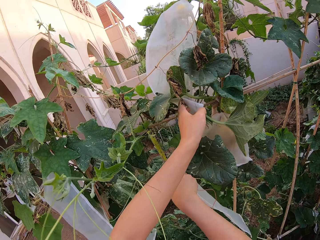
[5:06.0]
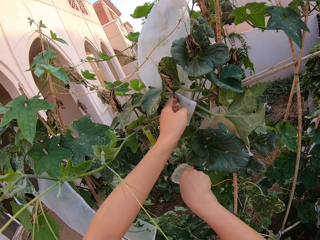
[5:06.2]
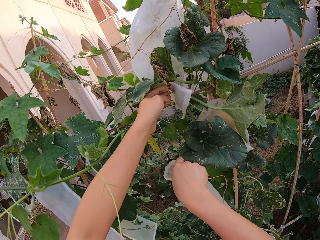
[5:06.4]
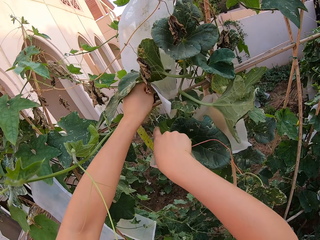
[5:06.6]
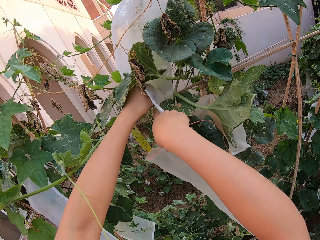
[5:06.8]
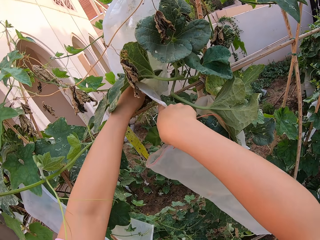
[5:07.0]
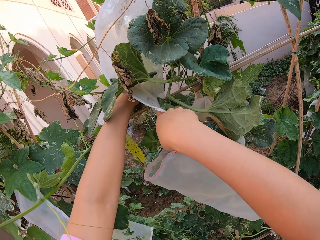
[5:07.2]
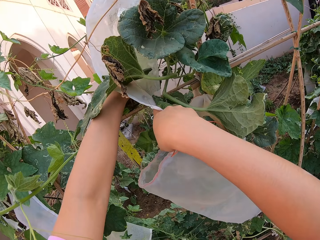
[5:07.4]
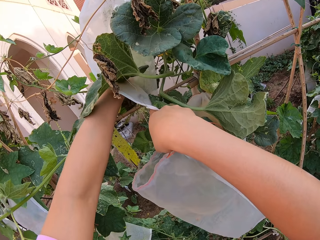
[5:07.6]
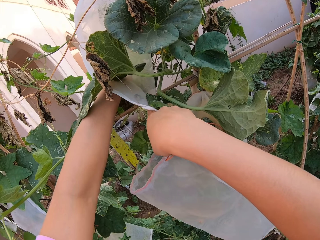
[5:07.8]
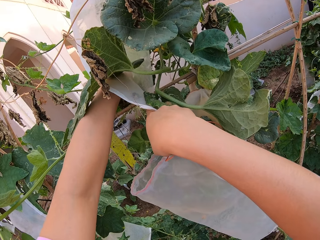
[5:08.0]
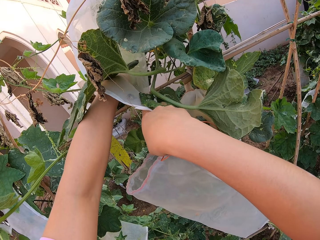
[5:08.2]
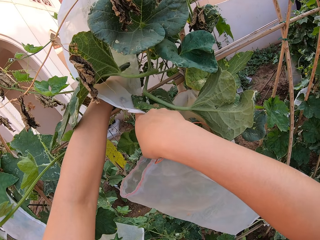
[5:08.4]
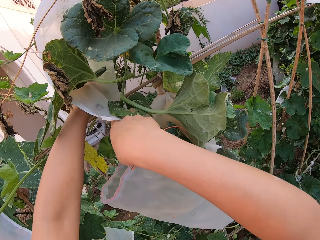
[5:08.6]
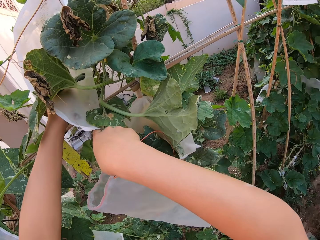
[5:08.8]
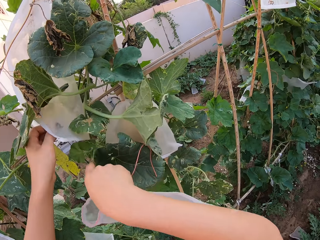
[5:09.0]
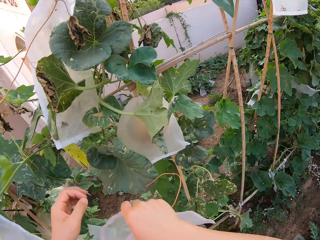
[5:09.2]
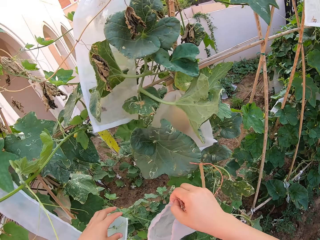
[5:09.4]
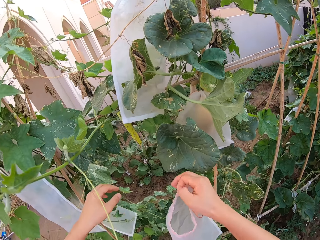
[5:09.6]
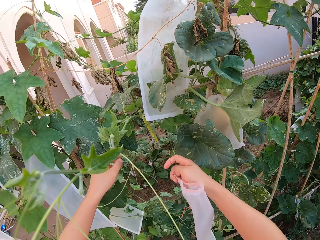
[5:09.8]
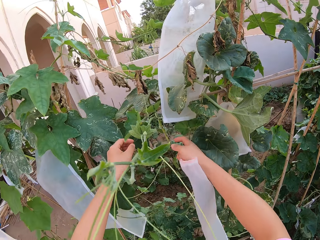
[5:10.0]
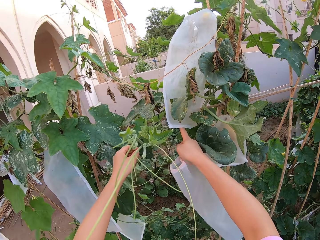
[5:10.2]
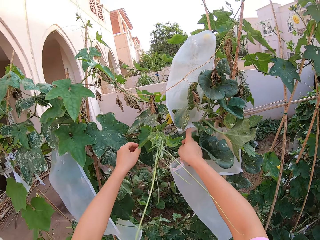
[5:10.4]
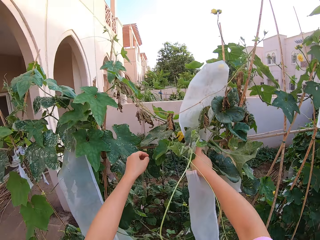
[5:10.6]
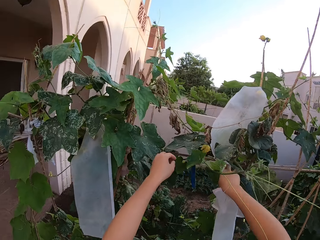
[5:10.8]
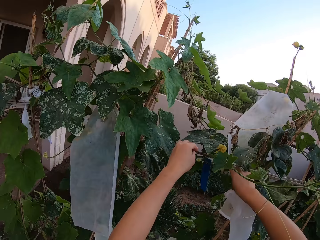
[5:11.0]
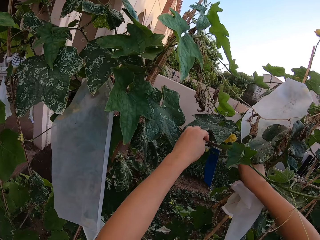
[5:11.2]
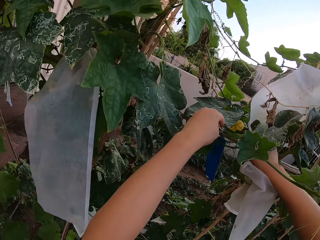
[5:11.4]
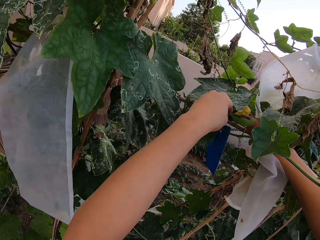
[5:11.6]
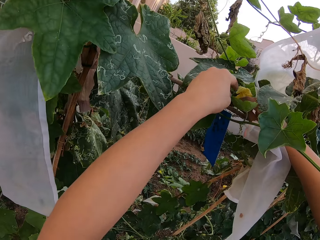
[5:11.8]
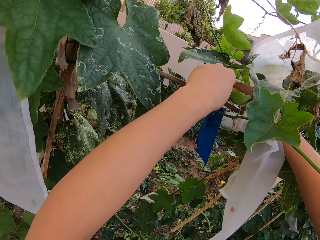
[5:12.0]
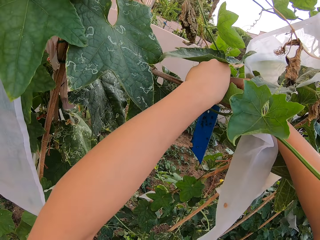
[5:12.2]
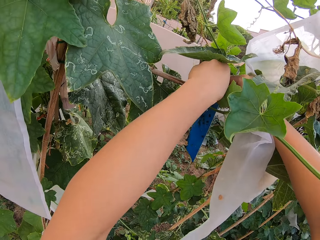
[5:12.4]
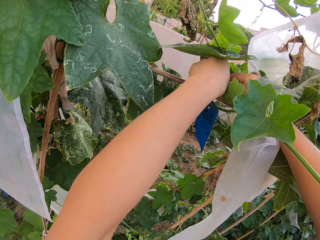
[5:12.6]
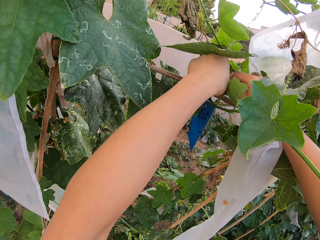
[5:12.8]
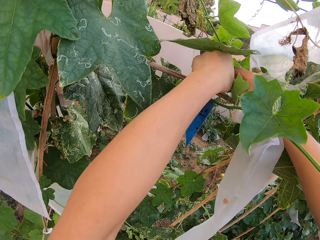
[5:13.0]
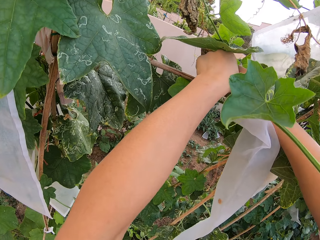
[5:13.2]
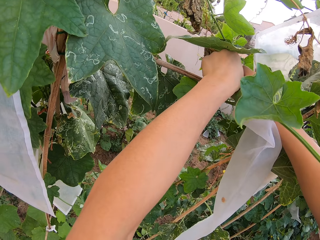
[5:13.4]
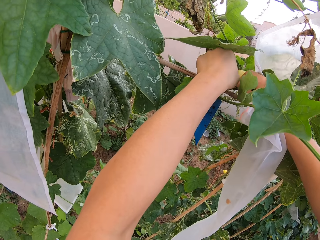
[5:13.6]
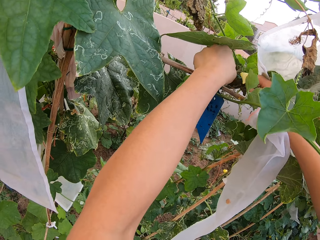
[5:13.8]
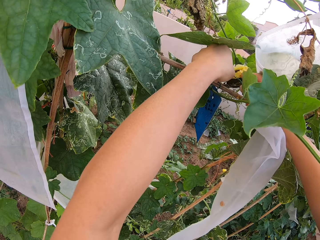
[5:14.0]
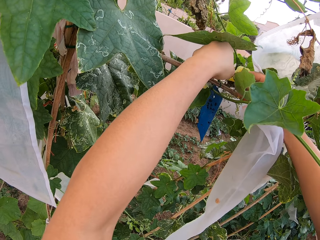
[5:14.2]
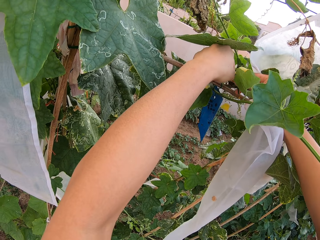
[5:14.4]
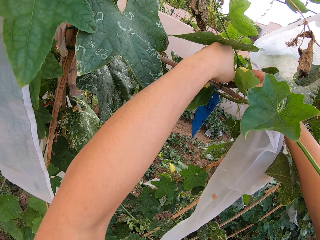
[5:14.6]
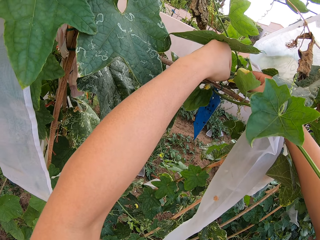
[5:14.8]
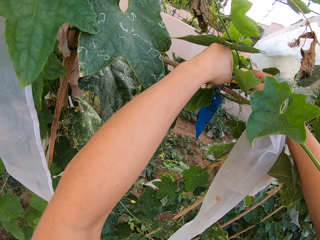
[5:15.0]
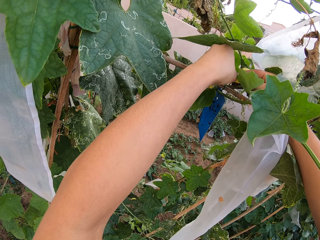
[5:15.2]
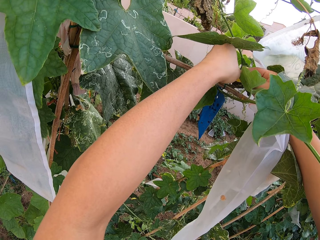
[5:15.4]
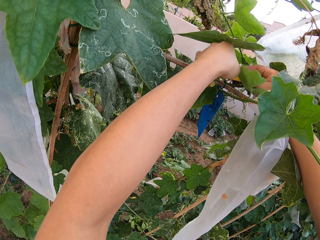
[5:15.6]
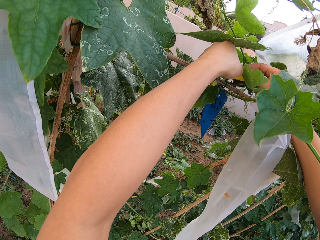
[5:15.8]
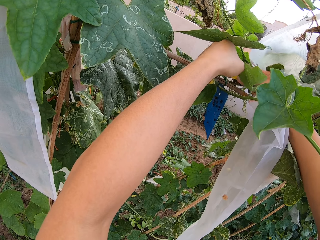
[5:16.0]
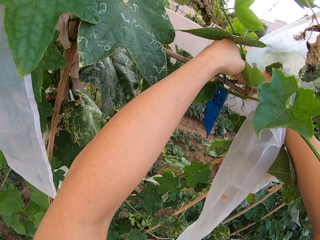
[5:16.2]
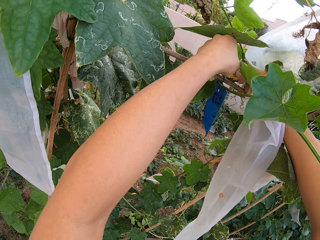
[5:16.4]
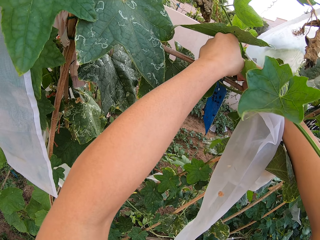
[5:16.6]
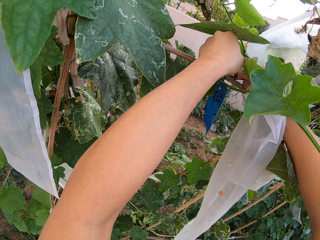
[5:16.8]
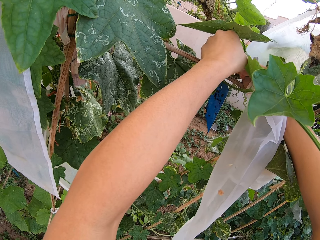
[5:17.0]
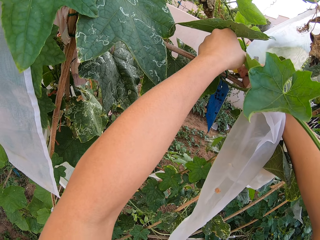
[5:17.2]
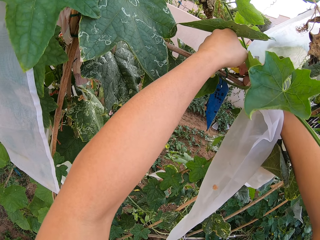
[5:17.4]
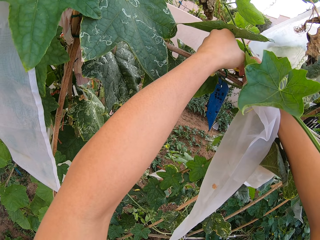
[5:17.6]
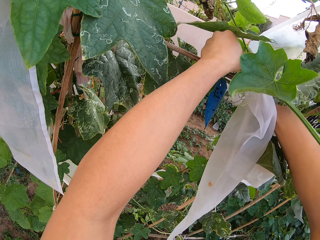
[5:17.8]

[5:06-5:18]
The camera wearer dresses the plastic bag. They seize a blue card on a trellising pumpkin fence stick.

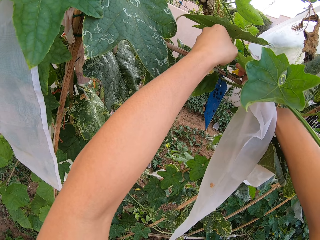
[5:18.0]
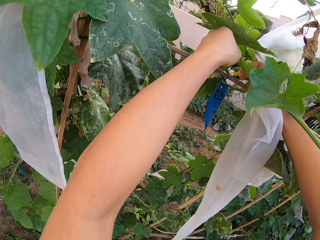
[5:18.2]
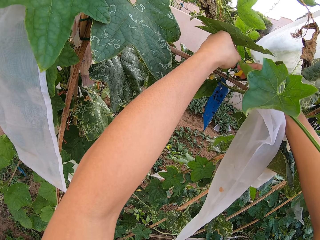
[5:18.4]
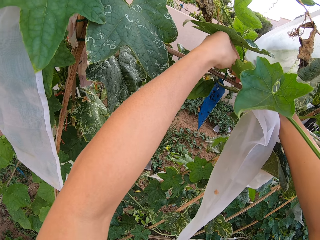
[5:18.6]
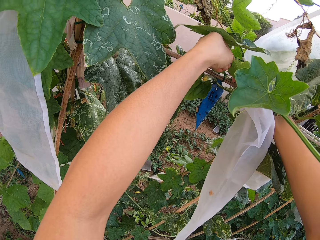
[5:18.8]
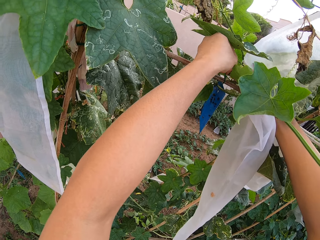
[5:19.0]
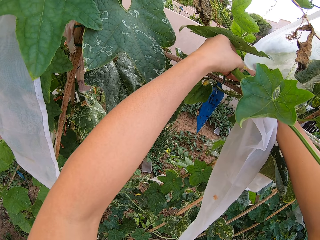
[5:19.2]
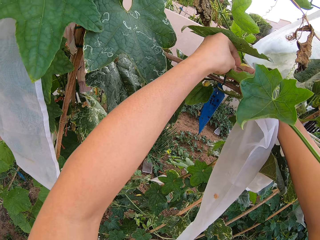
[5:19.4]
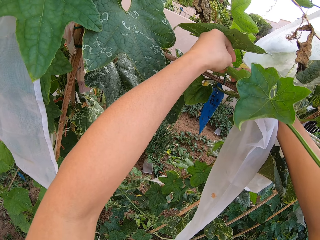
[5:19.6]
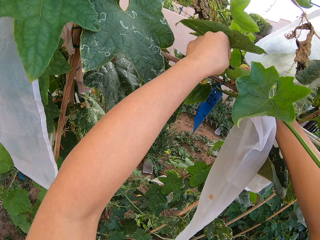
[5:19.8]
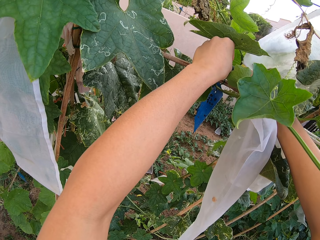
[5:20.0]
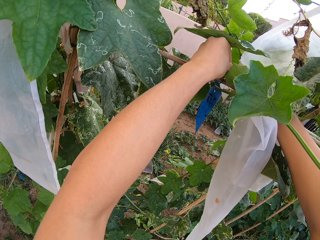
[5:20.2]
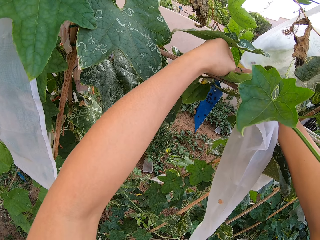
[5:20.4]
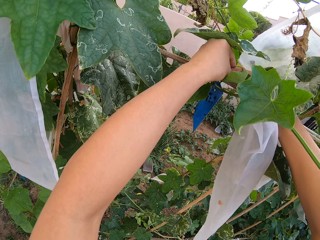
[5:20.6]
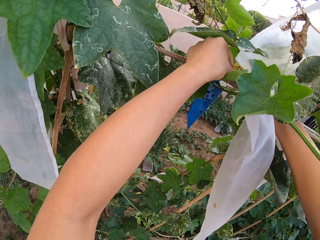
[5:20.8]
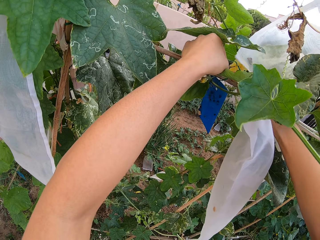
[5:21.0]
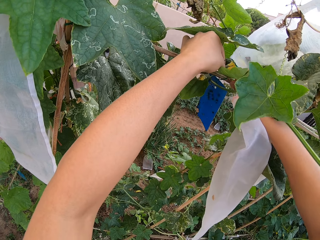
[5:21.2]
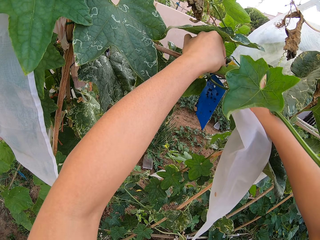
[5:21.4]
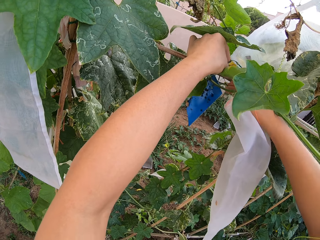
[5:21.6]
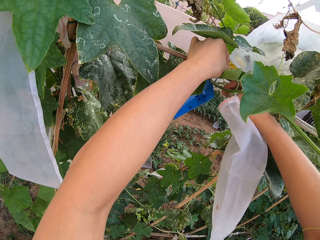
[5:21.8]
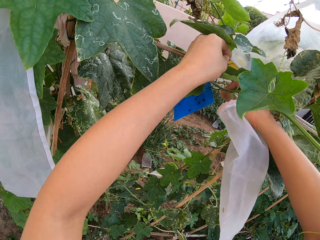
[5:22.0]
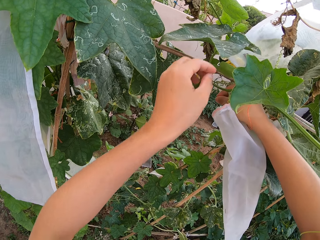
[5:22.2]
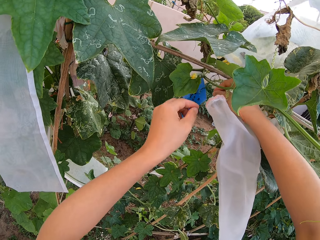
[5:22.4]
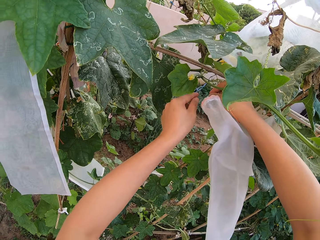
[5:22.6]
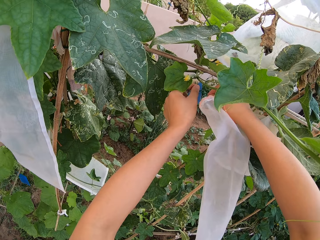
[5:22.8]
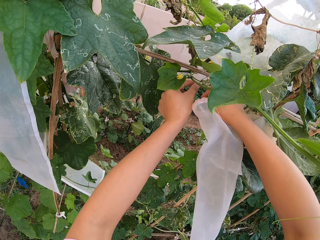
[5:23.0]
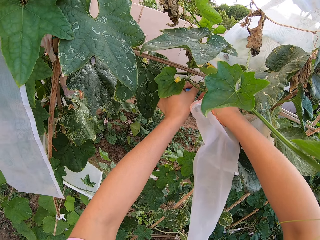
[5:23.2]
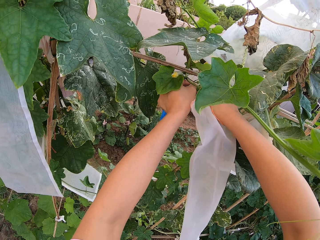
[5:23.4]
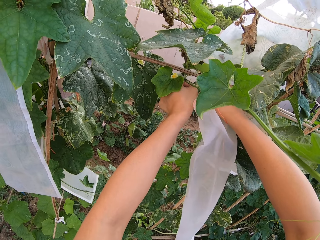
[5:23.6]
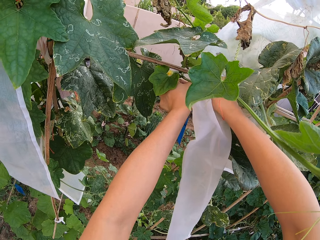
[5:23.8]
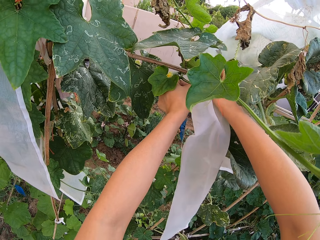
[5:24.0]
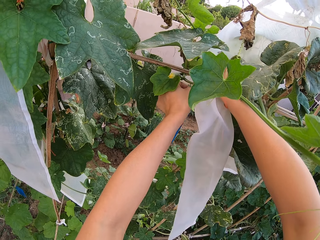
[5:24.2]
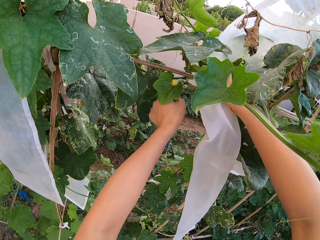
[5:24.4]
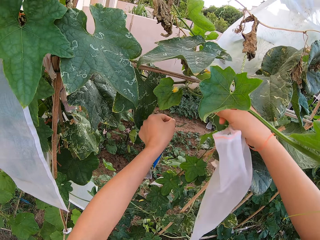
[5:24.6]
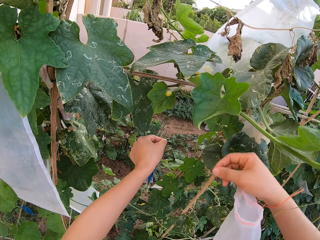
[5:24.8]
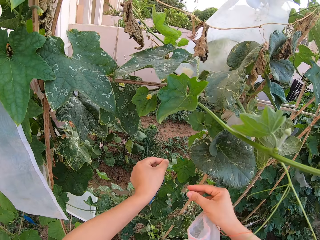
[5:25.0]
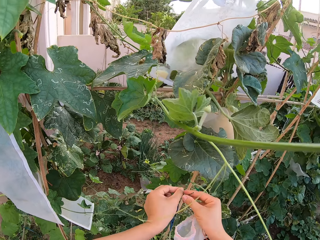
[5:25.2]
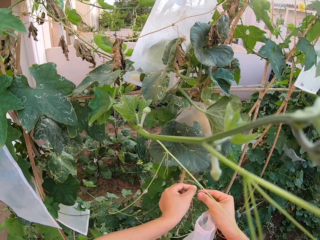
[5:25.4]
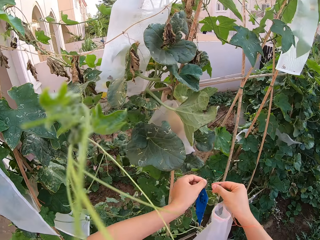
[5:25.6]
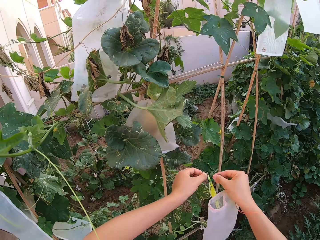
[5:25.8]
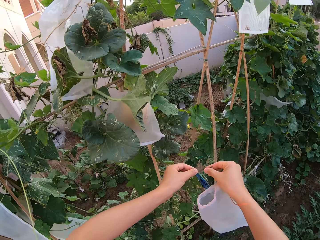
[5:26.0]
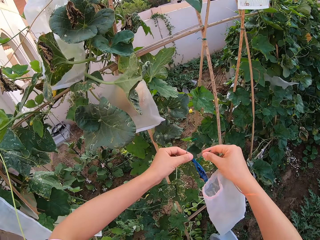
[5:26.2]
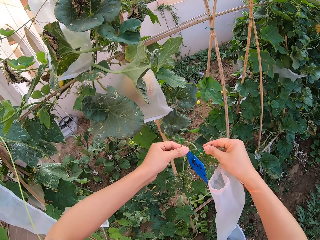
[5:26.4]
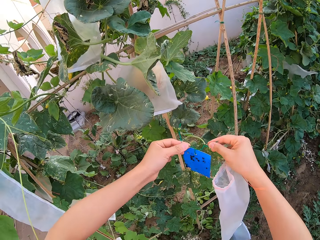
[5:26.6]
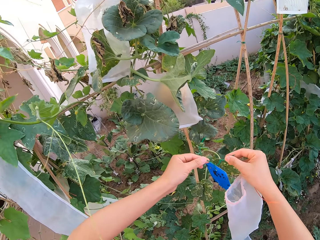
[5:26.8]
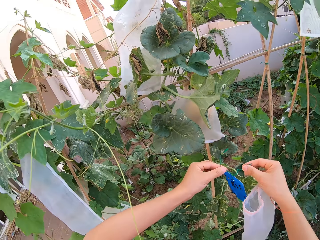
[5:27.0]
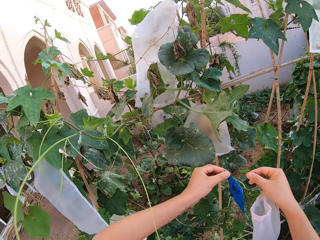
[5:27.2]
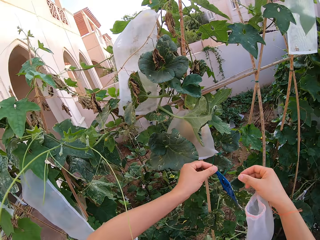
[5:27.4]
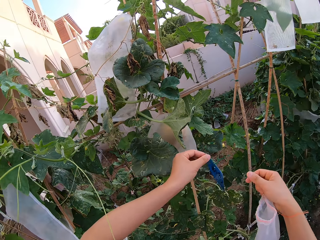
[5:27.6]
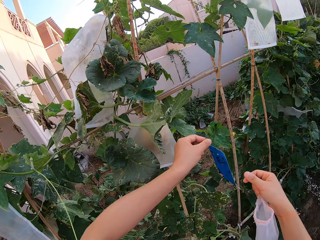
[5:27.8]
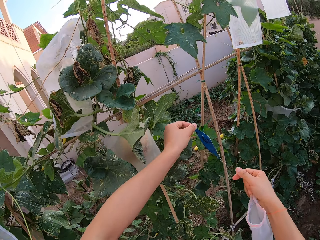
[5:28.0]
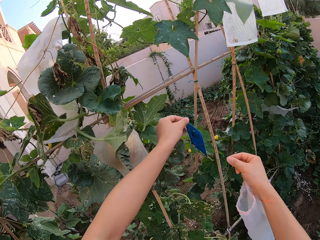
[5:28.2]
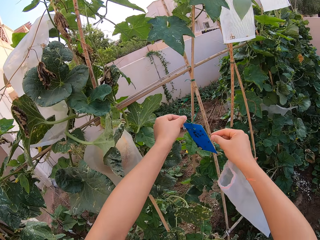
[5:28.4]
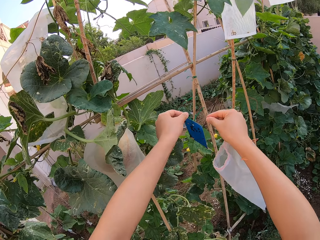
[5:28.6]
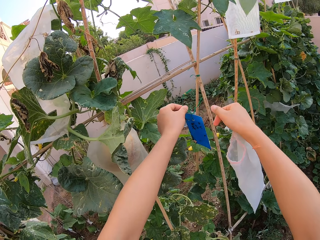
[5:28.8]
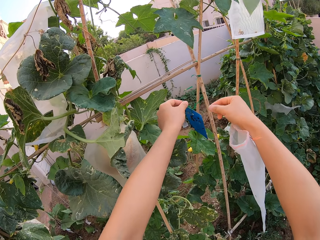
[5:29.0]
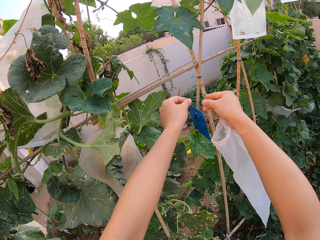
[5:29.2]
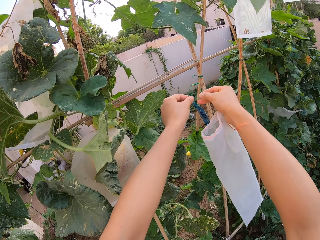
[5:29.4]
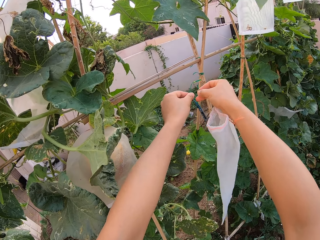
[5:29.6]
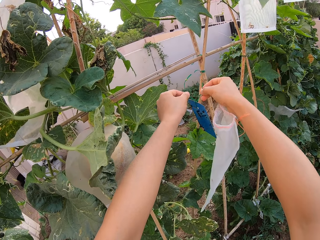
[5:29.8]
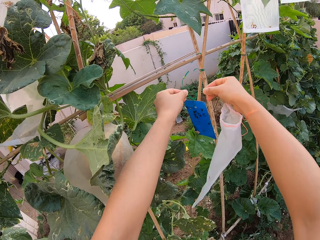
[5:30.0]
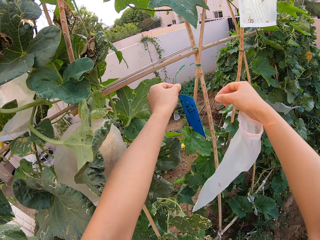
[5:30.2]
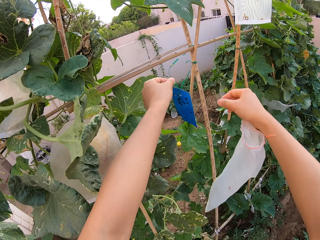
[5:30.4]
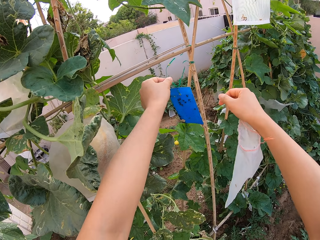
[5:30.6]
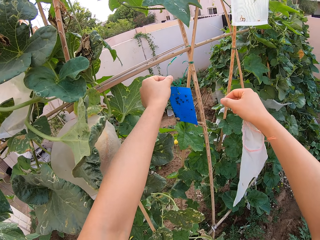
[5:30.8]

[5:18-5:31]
The camera wearer ties the rope on the stem.
